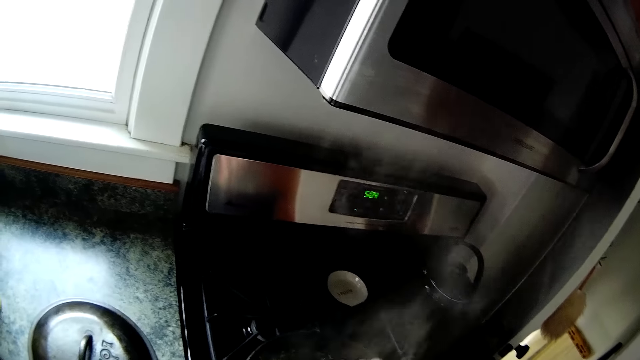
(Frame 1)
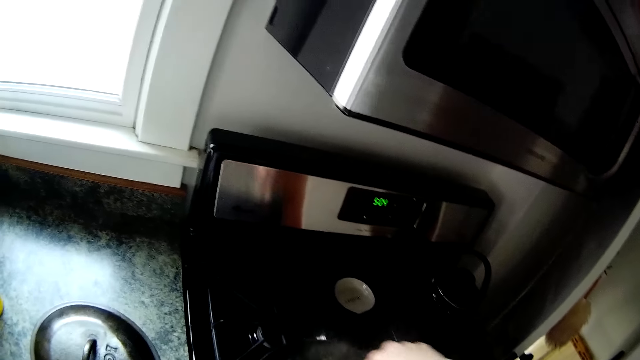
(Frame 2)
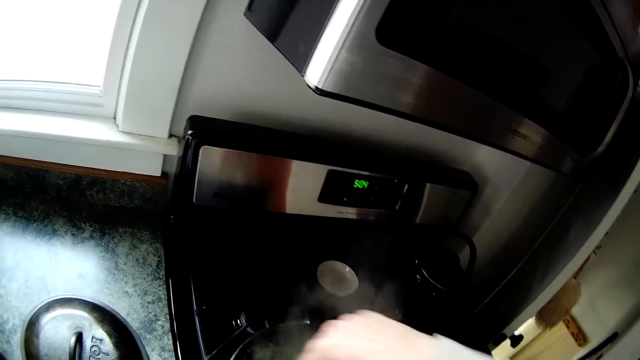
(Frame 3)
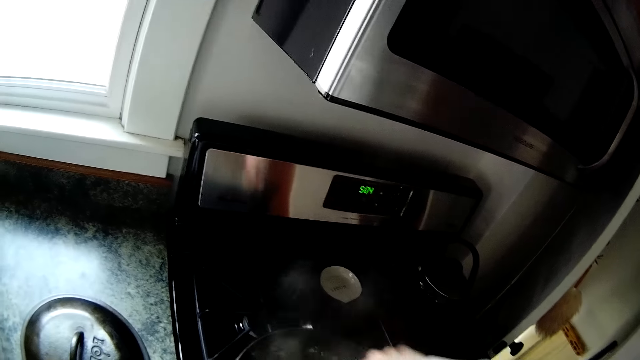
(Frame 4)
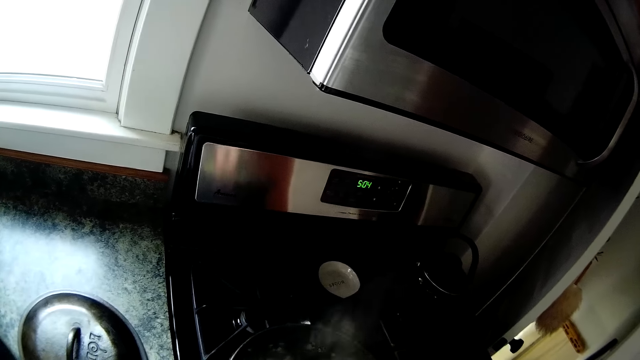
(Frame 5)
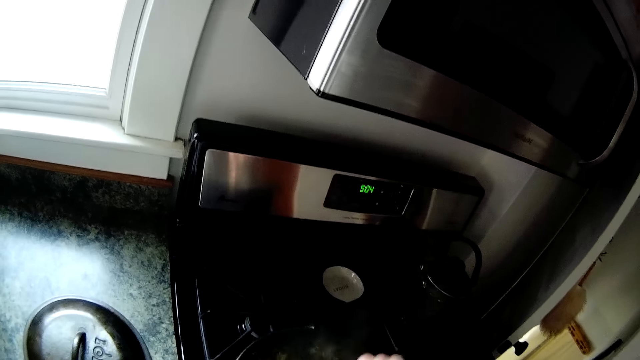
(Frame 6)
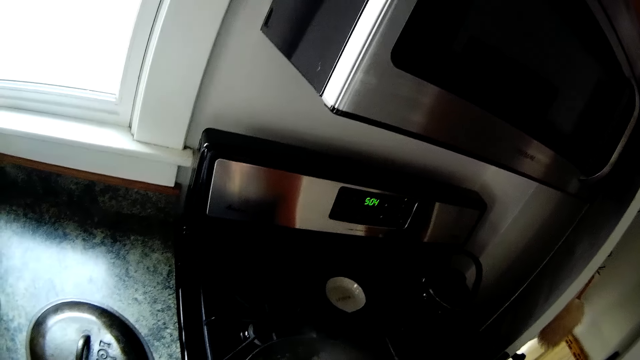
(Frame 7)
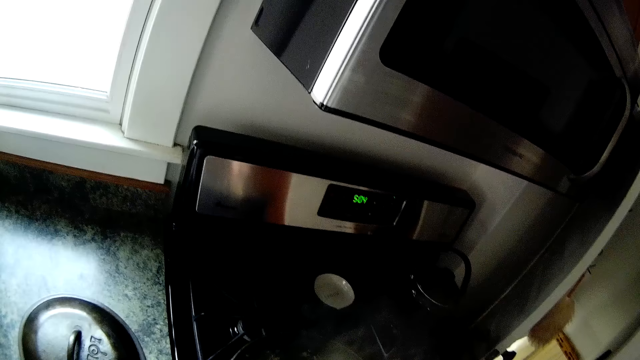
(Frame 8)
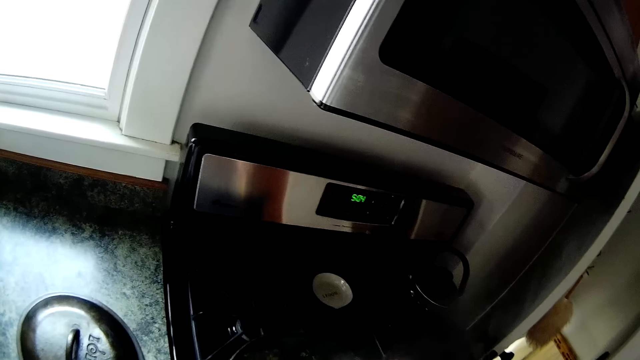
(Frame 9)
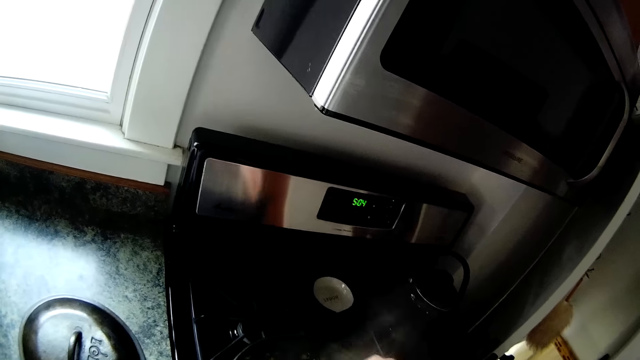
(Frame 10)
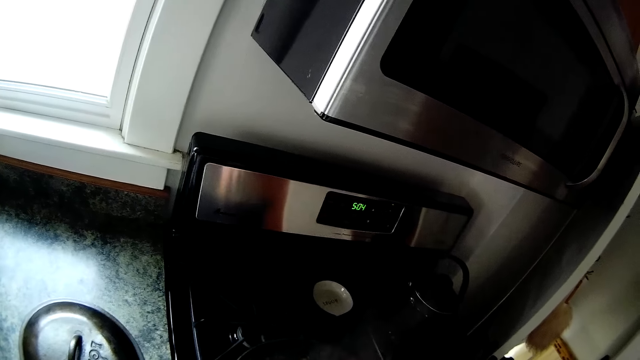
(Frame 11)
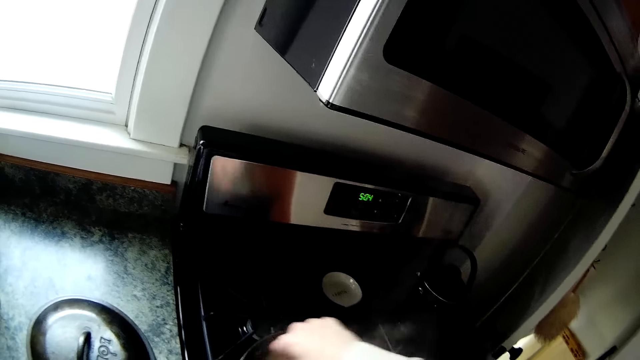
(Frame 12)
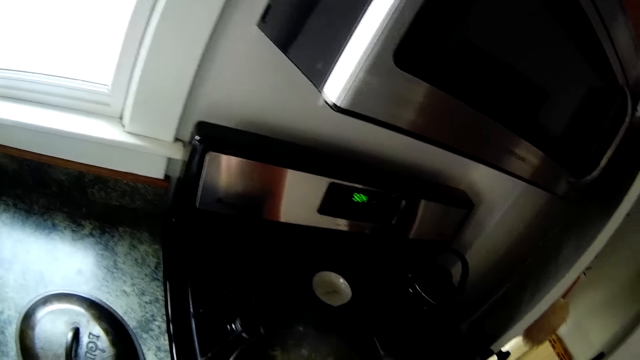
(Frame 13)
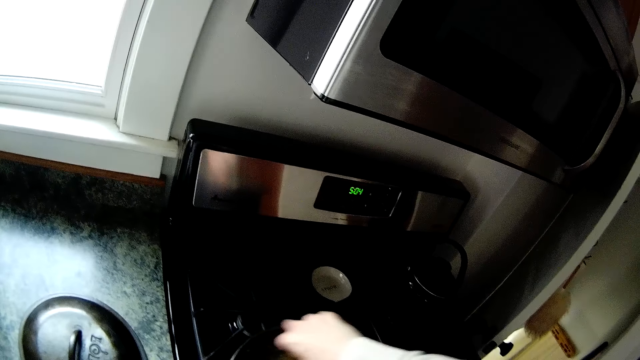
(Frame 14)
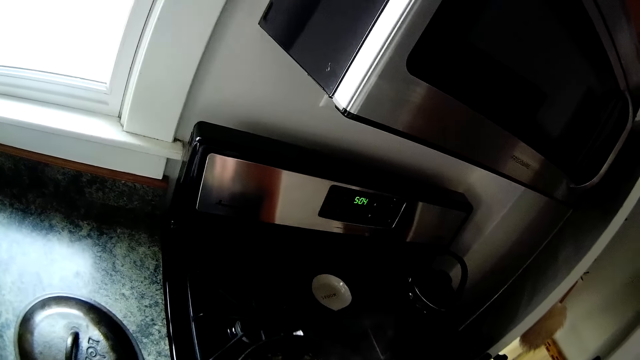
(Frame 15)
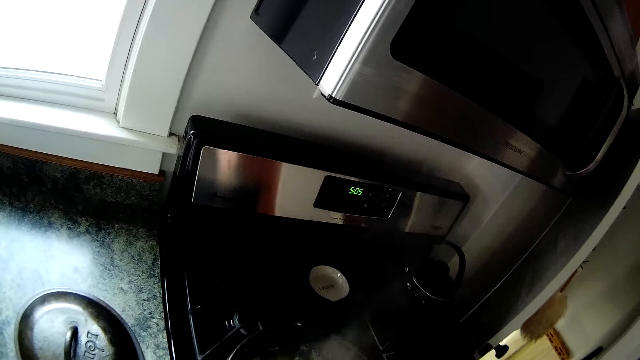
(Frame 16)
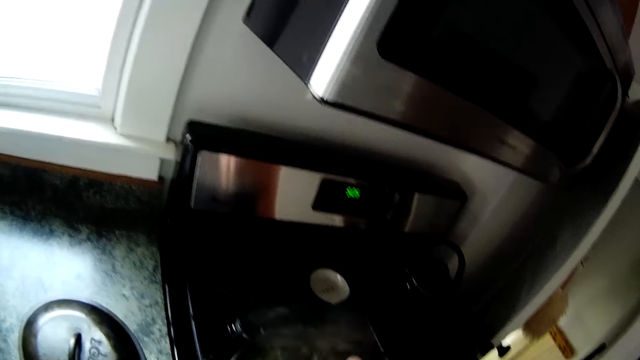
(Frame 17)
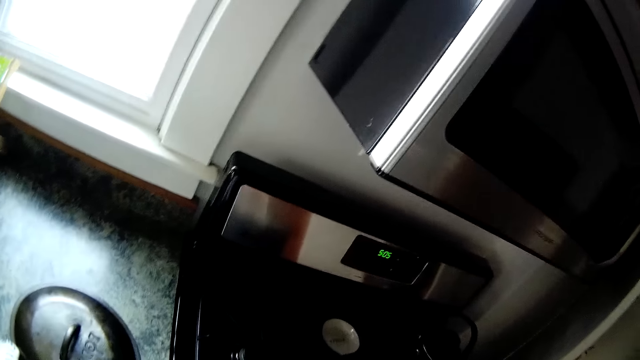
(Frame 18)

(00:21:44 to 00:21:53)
The camera wearer stirs with the right hand. They stare at the cooker. They stir with the right hand. They stir with the right hand again.

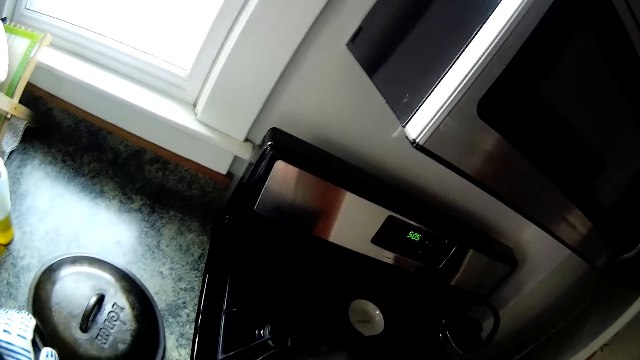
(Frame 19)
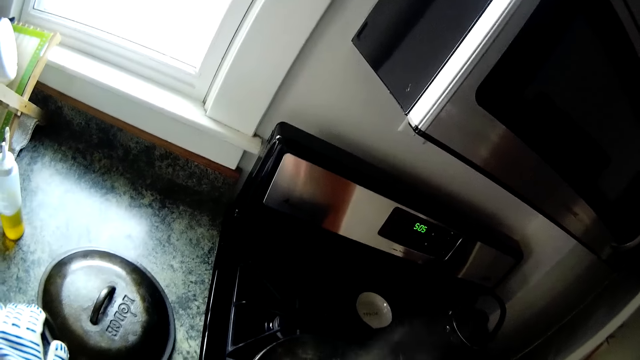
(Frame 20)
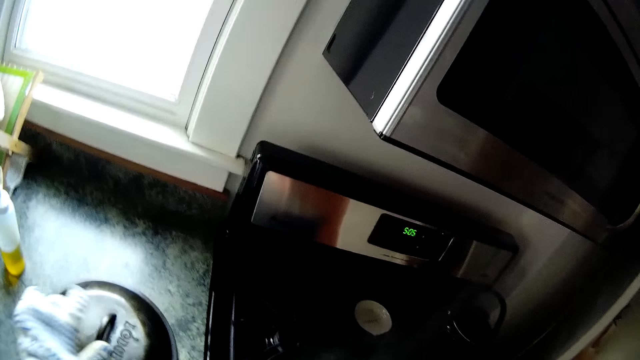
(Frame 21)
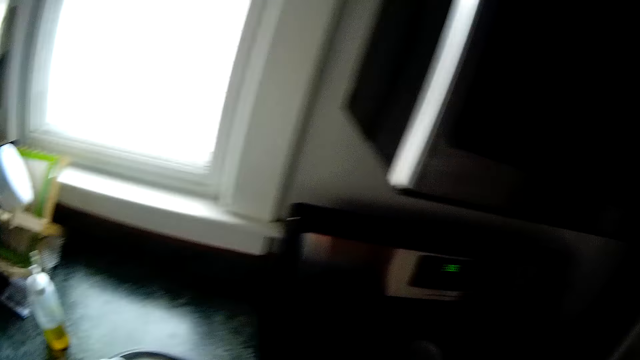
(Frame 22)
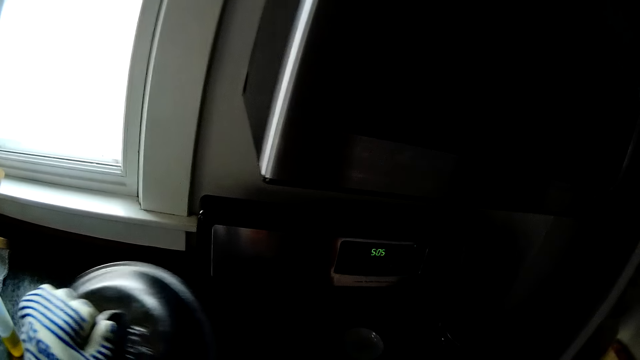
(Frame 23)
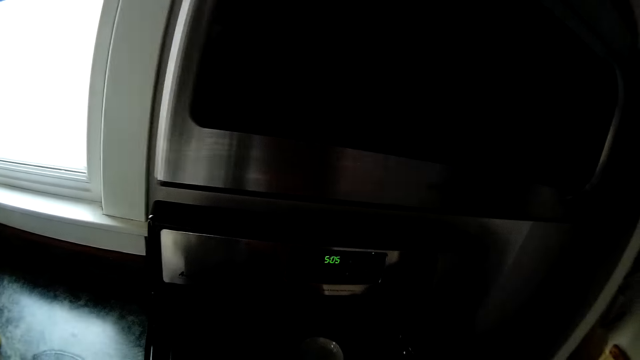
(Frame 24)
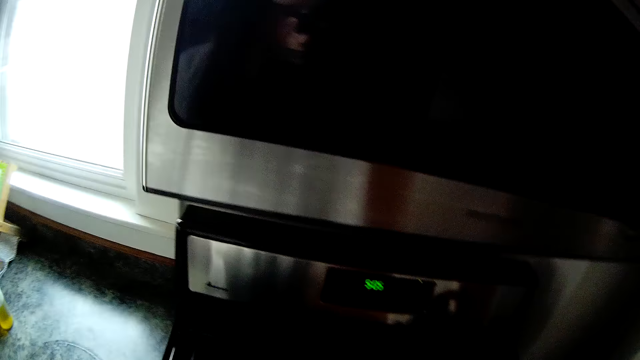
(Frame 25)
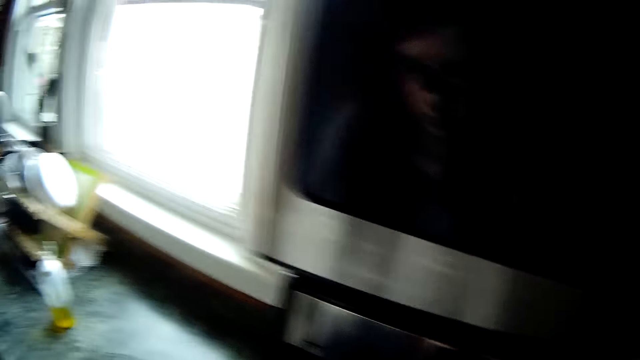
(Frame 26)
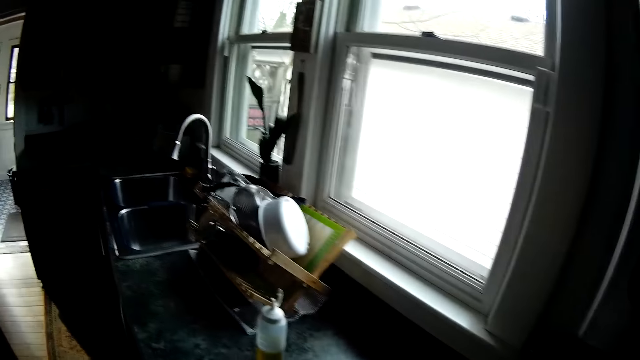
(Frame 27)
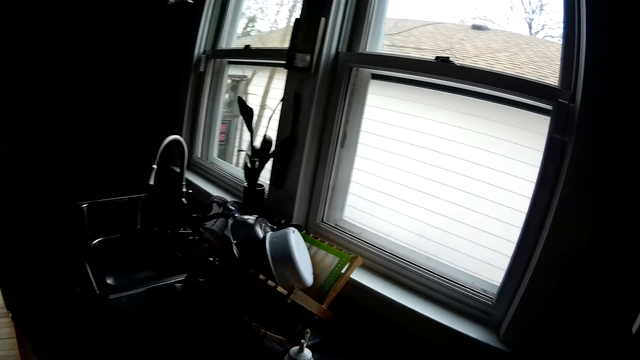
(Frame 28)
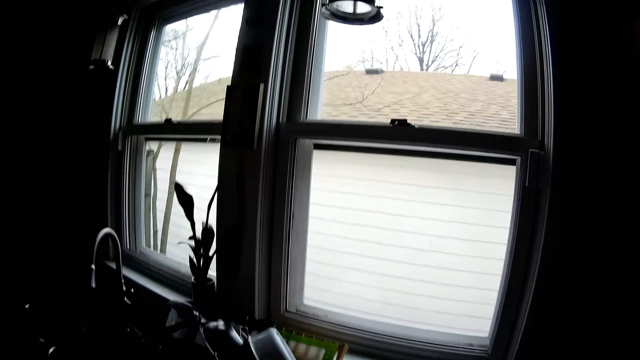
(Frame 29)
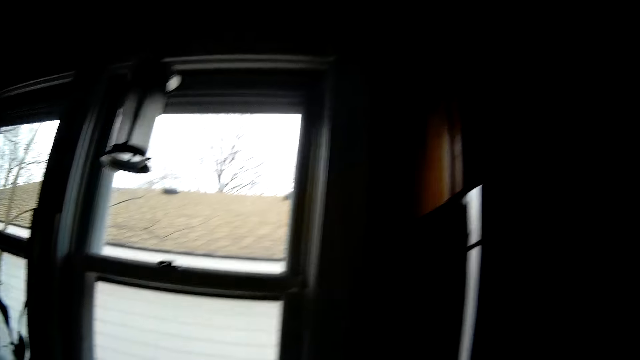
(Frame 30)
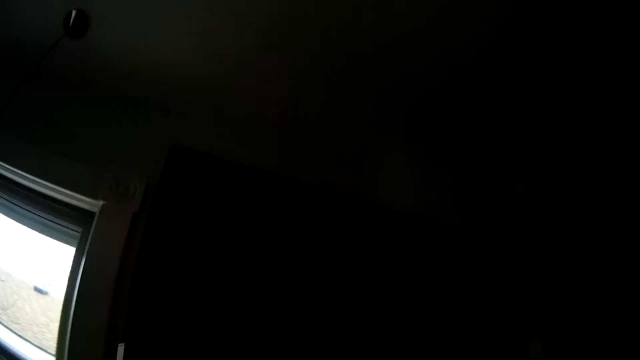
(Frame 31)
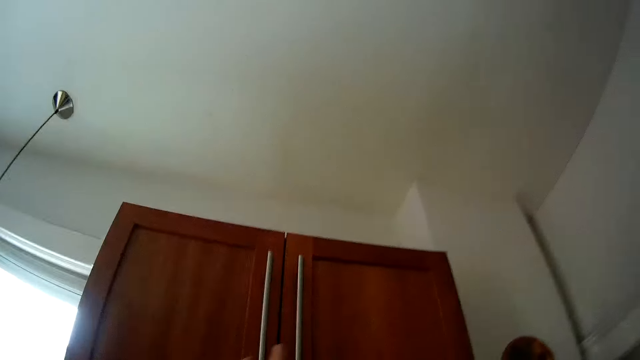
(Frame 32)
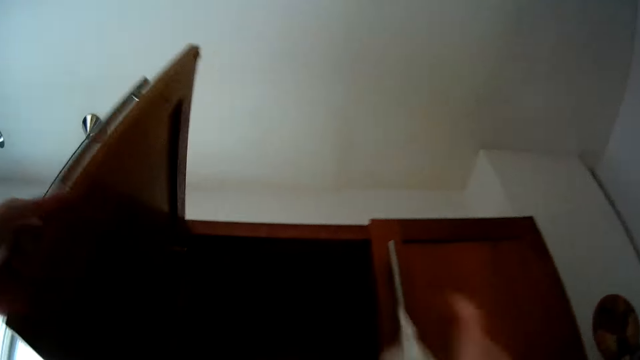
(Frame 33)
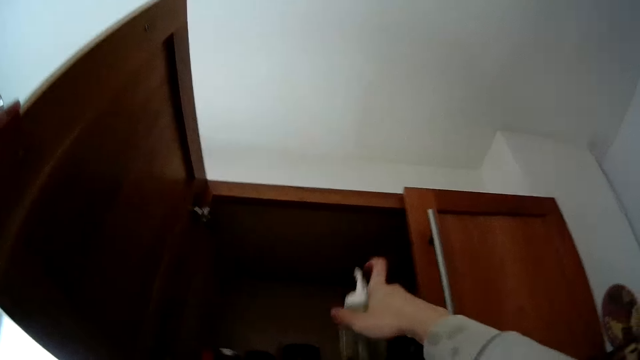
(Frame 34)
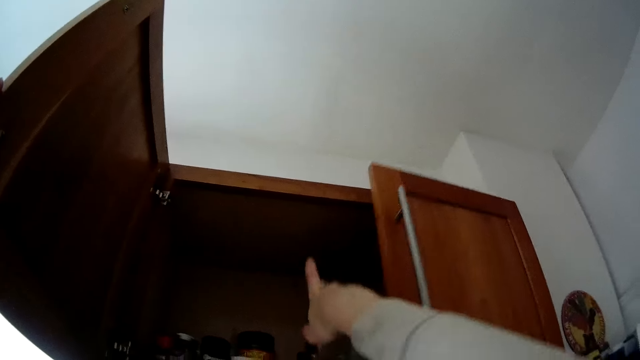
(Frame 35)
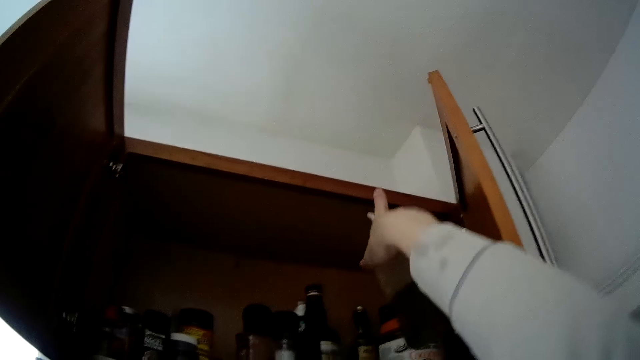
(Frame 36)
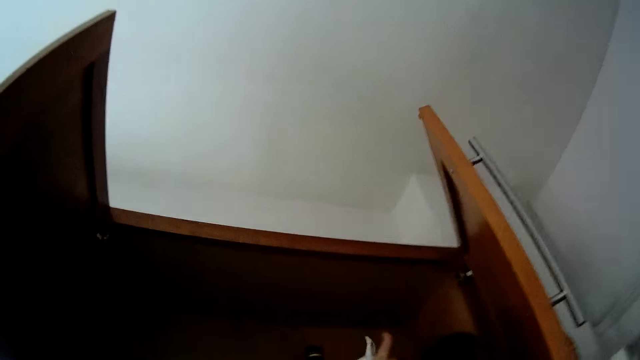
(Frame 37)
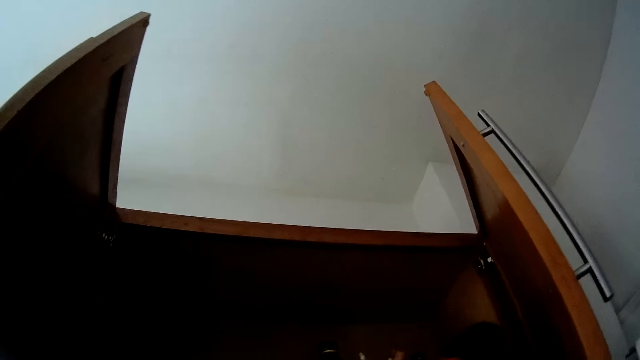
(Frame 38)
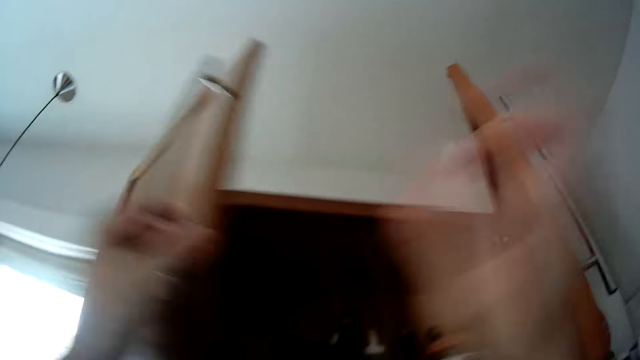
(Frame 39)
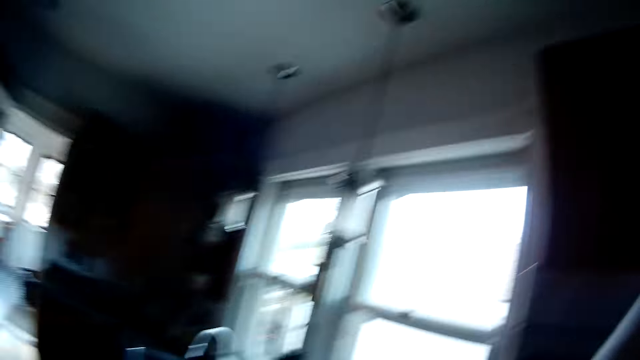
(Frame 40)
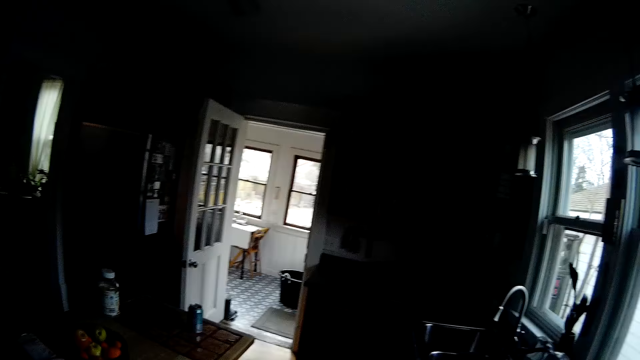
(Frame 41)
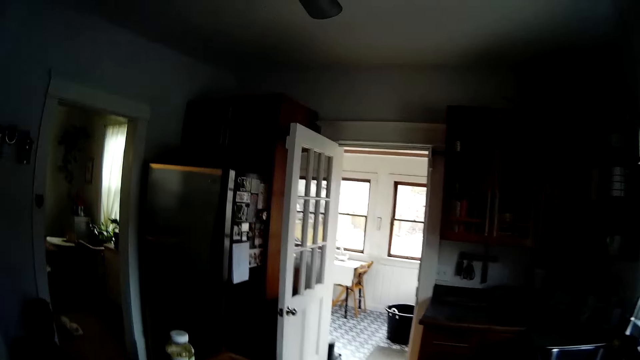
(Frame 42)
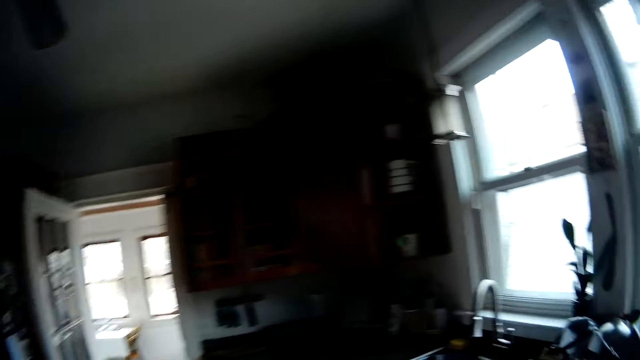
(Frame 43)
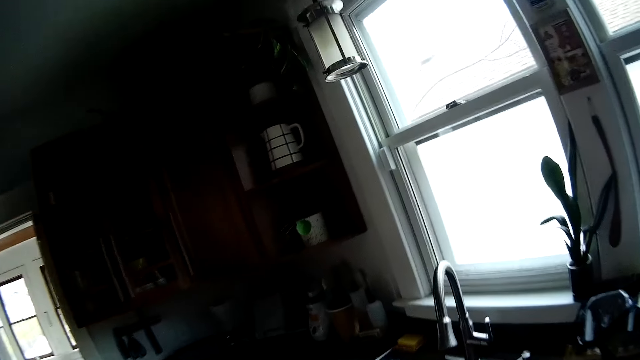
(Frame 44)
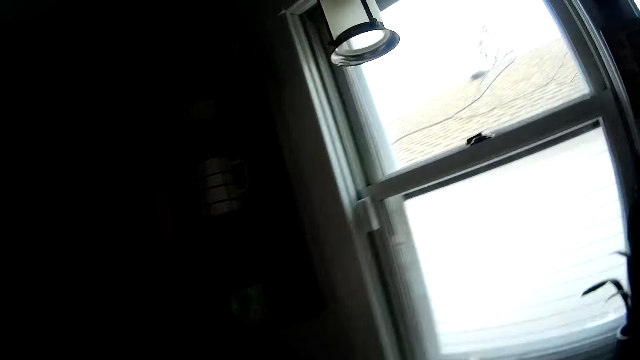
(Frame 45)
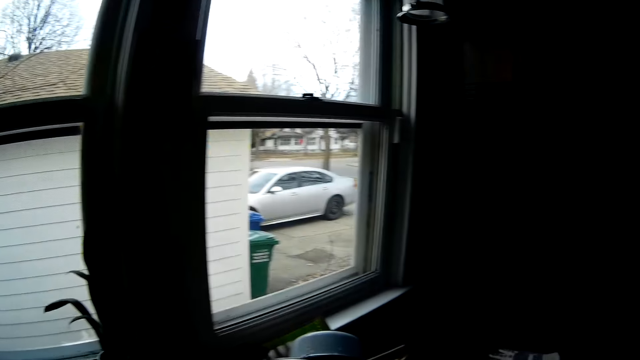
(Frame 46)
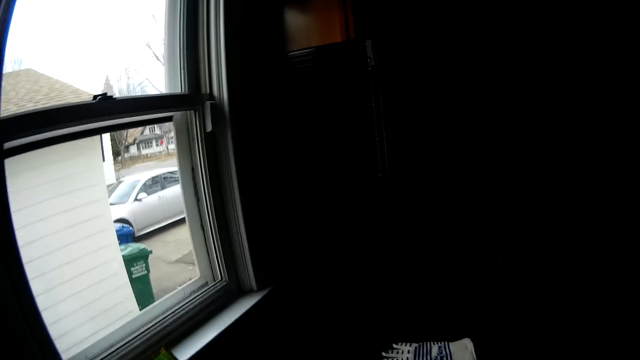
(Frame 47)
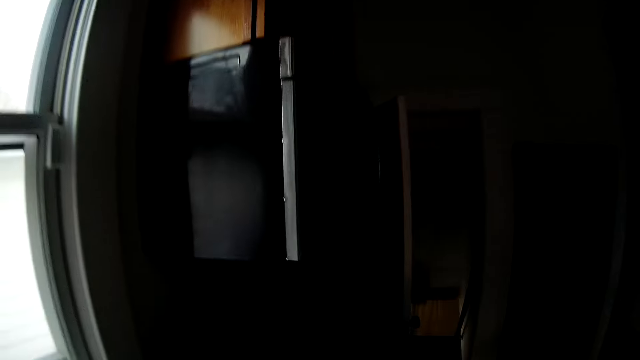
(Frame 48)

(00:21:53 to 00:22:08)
The camera wearer stares at the cooker. He stops stirring the veggies with his right hand. He covers the pot with the pot cover in his left hand. He walks to the sink. He opens a top cupboard or cabinet with both hands. He pushes the top cabinet door with the right hand. He places a plastic bottle in the top kitchen cabinet with the right hand. He closes the top cabinet doors with both hands. He walks to the sink.
